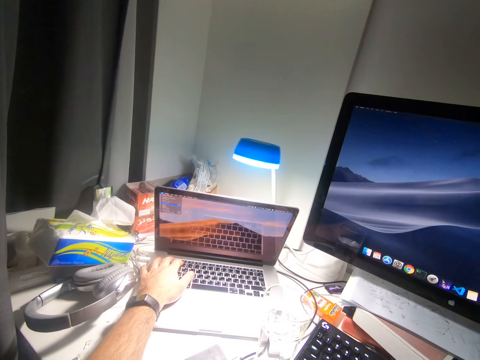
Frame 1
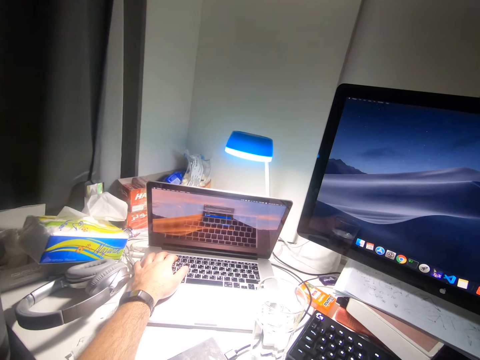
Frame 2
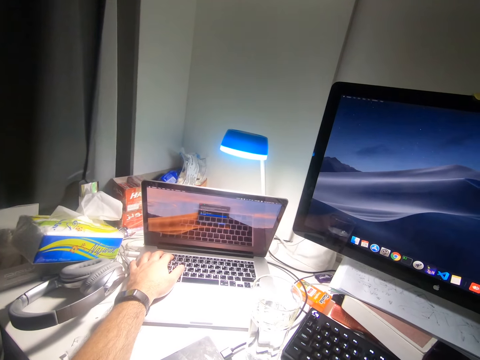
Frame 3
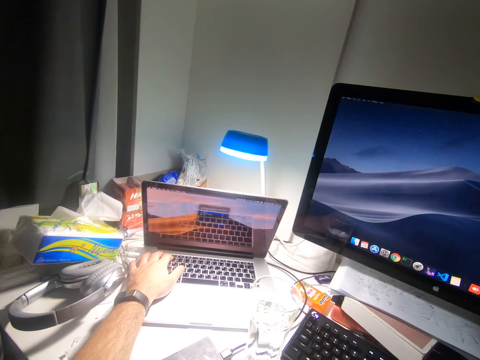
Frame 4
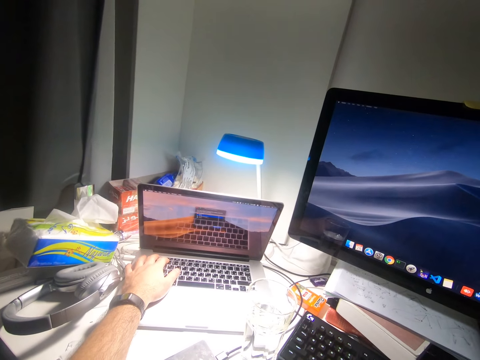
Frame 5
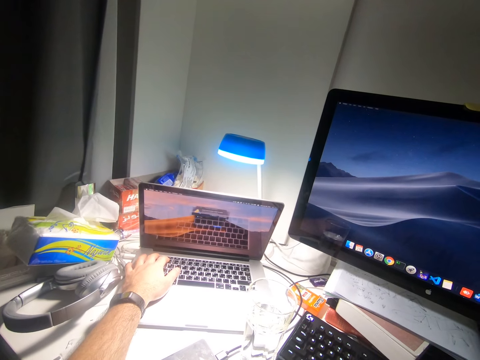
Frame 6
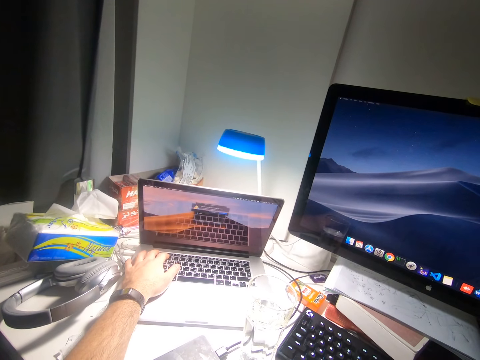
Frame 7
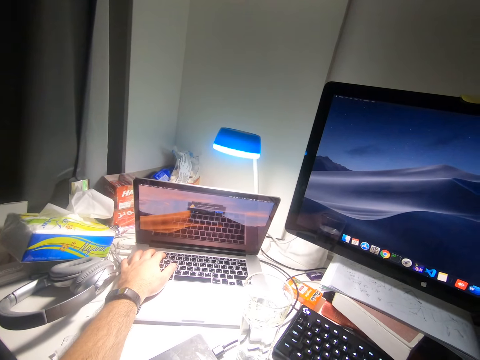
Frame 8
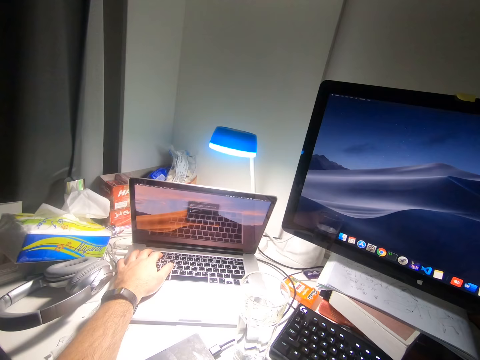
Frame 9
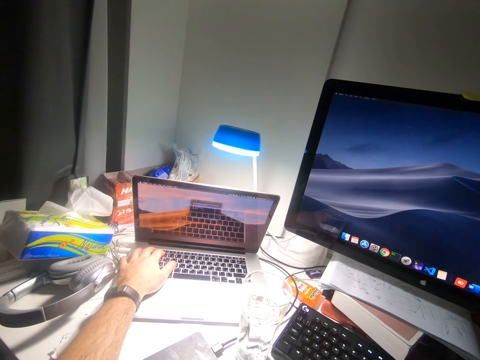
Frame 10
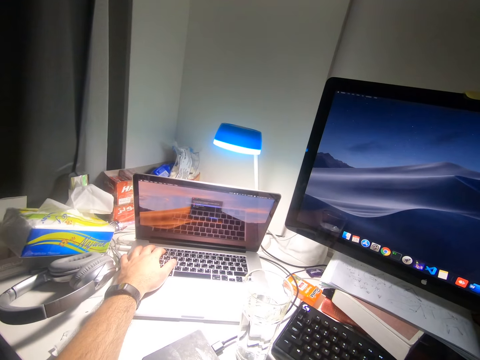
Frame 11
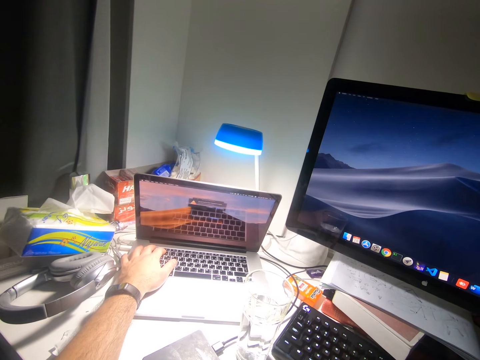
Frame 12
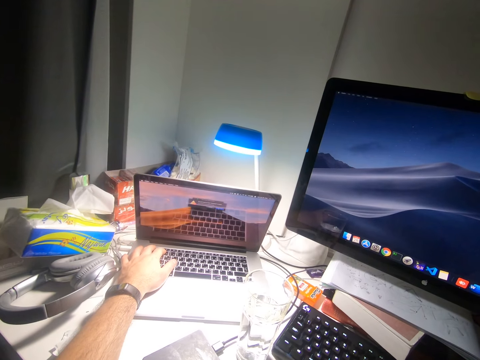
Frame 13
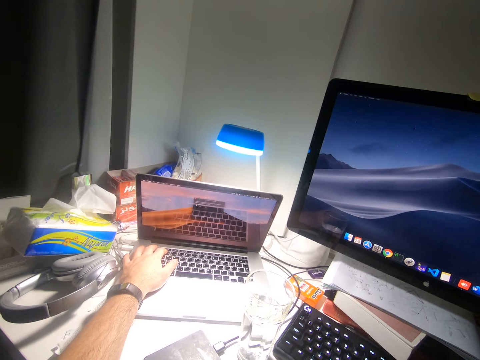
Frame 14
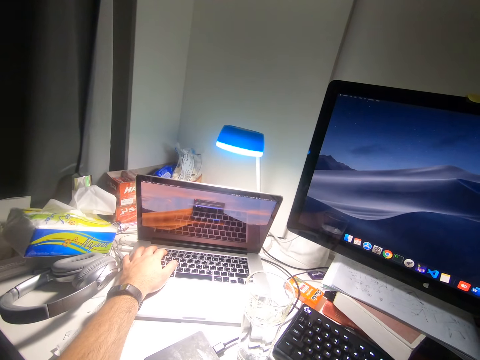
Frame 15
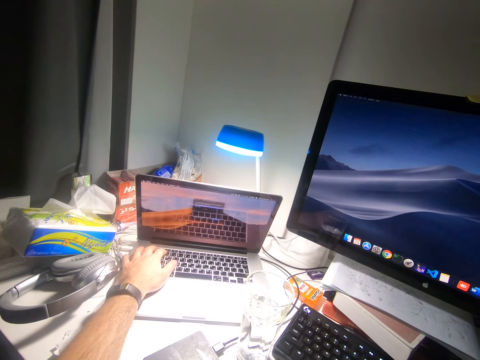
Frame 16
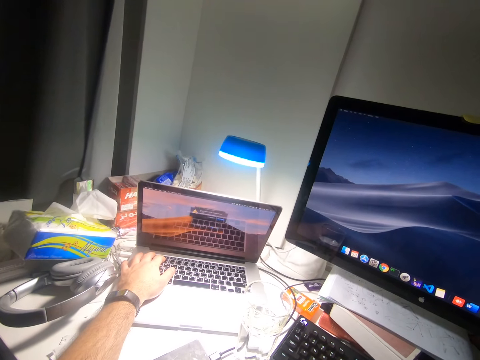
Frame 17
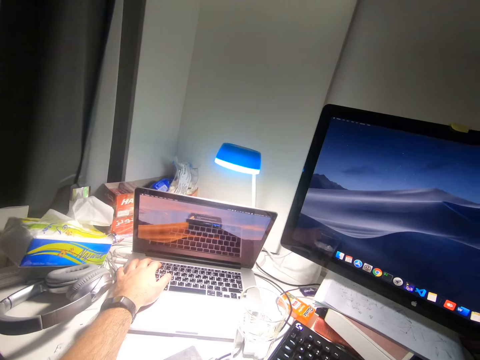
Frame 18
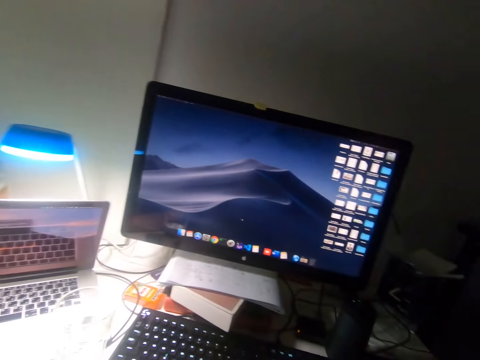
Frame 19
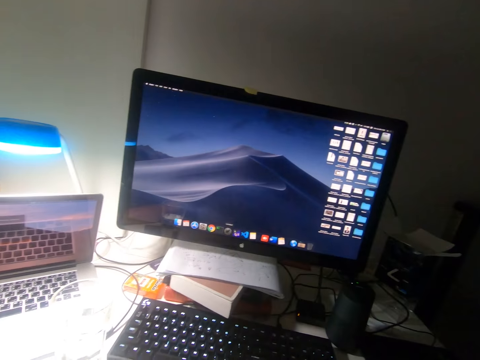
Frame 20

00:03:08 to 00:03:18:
The camera wearer operates the laptop.

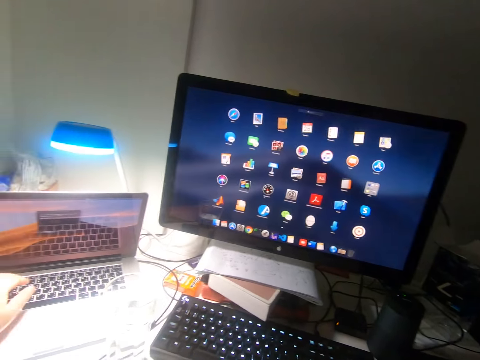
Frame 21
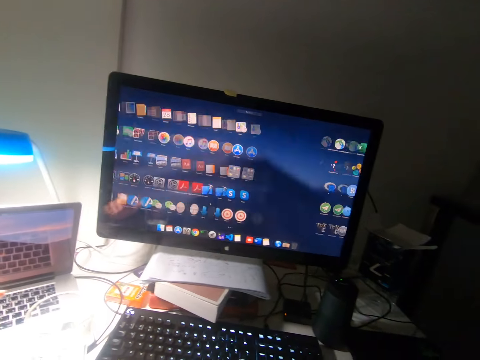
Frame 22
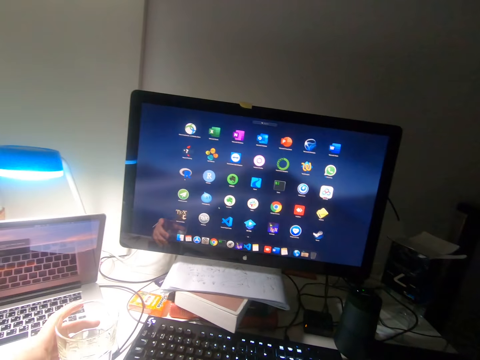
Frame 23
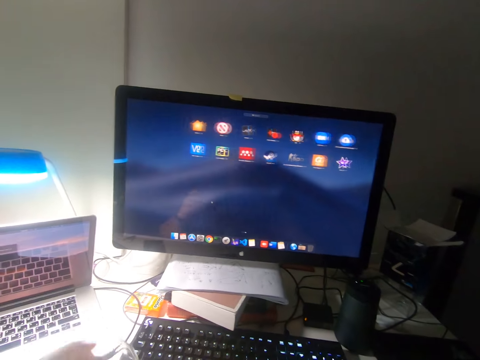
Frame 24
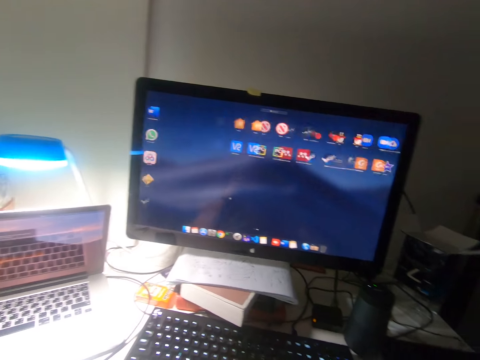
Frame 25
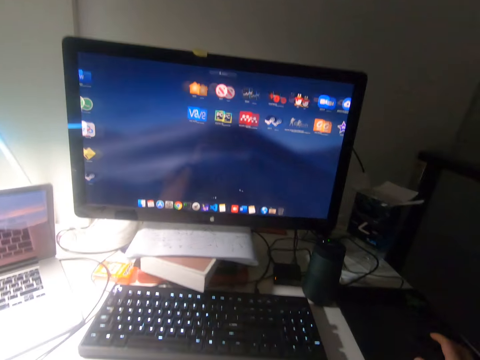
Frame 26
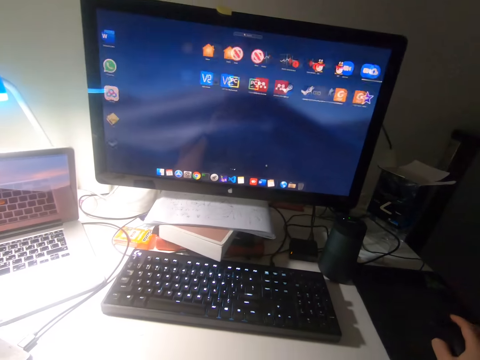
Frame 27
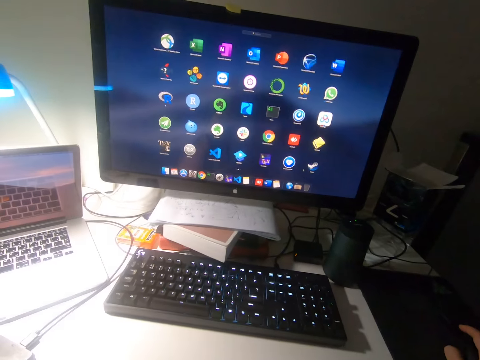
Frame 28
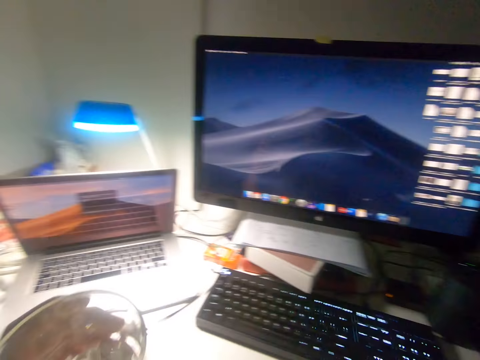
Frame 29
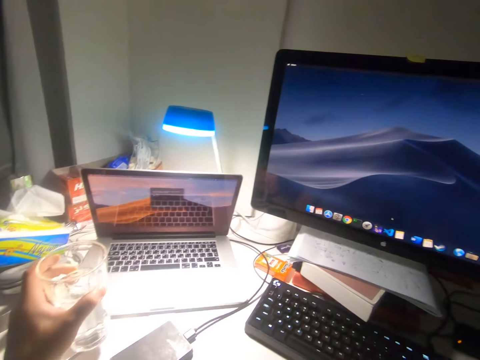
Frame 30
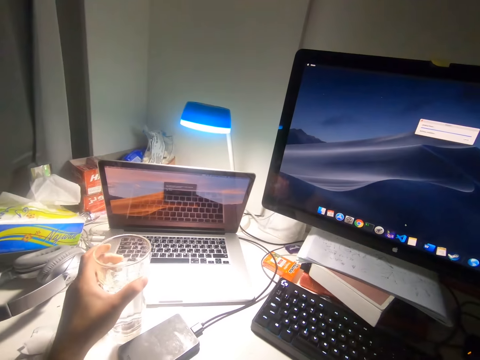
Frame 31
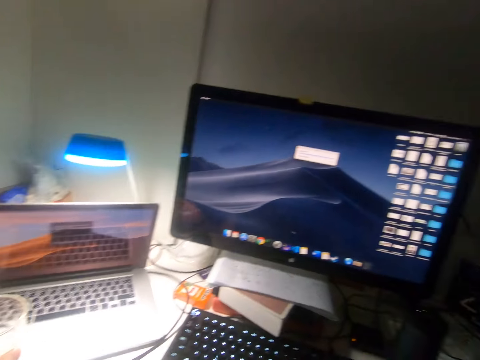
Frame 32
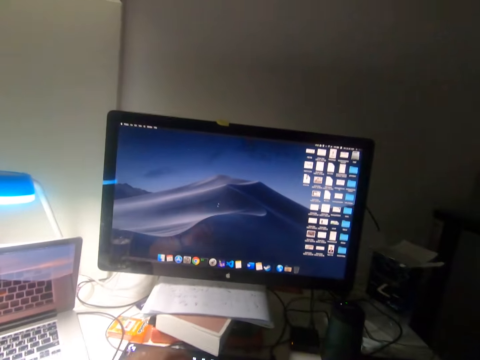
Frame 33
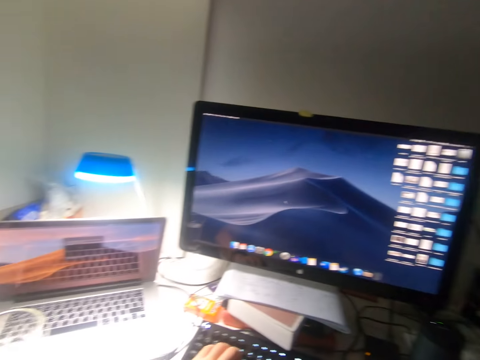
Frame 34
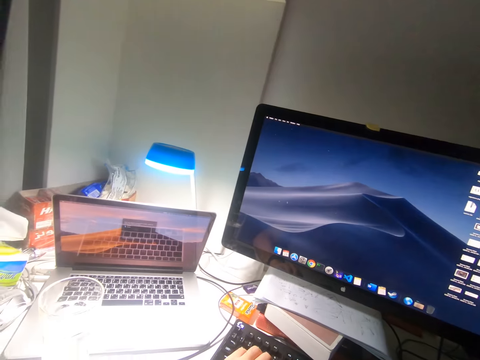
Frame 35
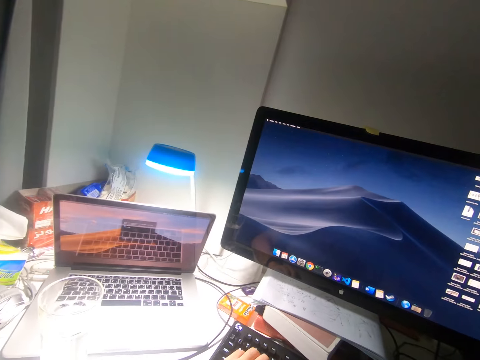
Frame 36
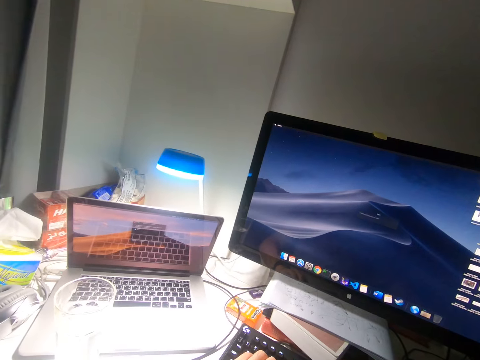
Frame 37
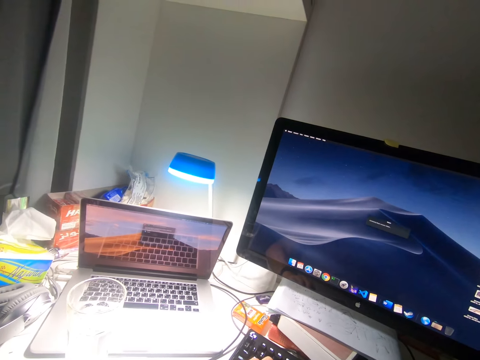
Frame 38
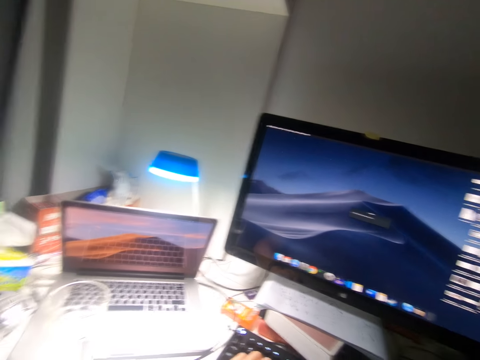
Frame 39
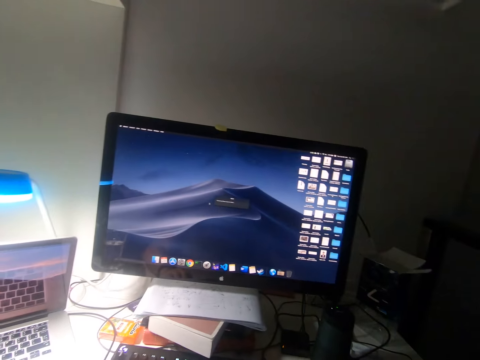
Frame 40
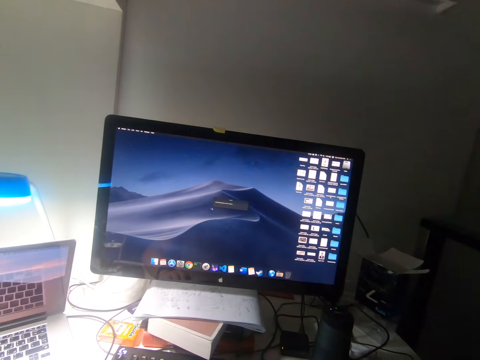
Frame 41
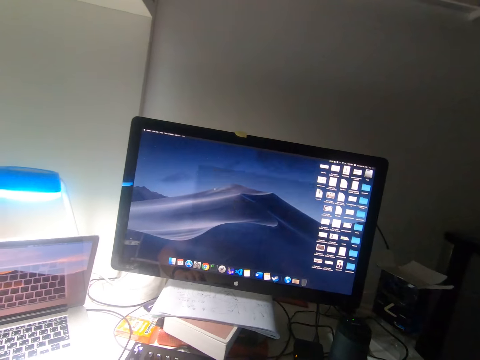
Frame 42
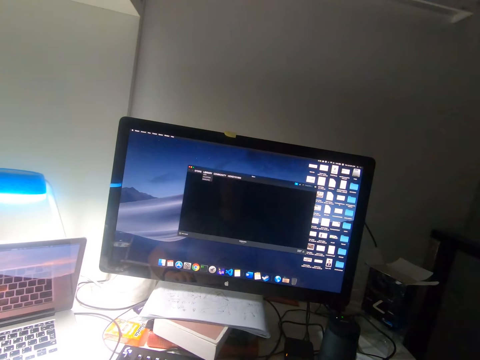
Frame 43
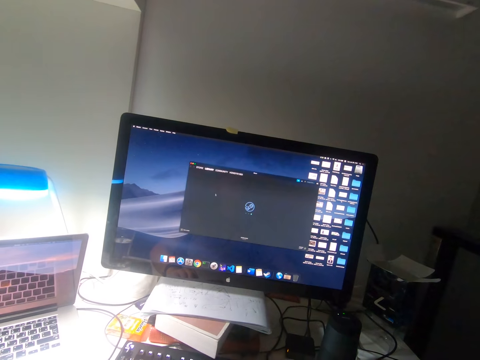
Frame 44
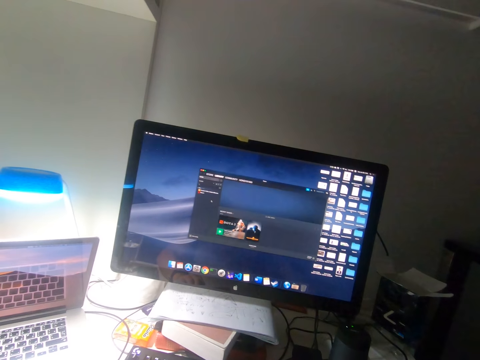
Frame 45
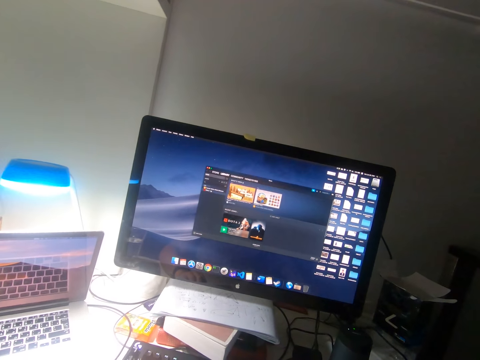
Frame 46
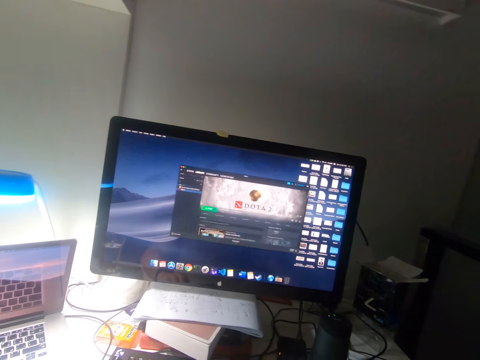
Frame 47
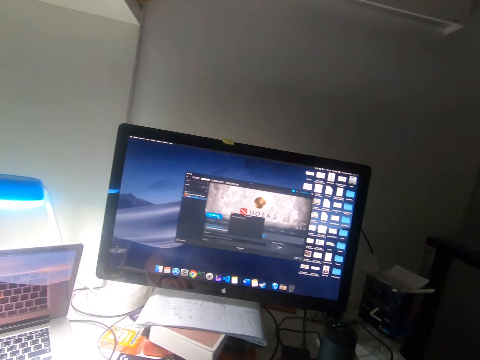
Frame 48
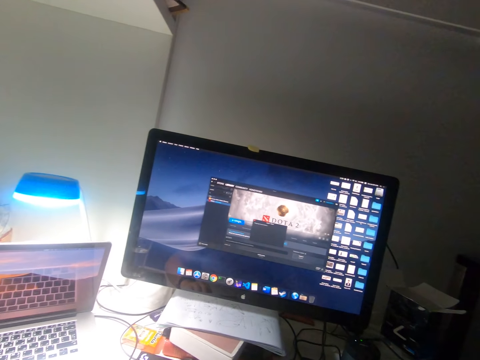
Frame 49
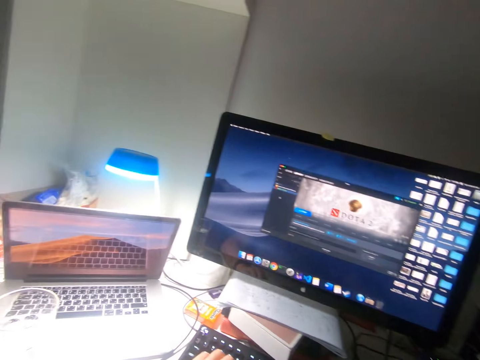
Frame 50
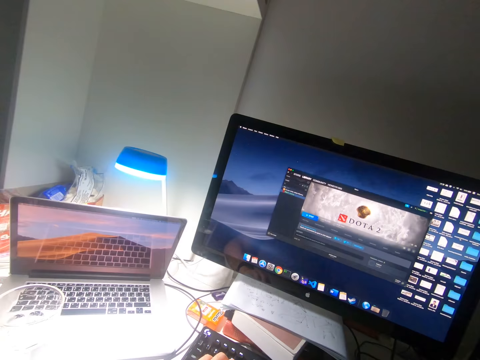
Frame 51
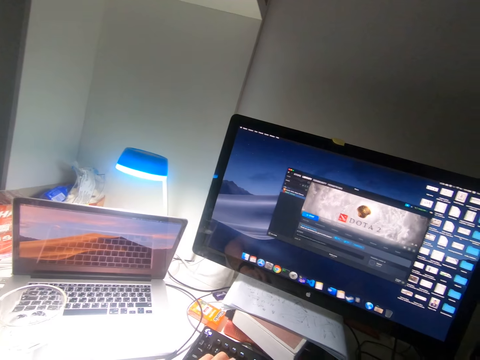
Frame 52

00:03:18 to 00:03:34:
The camera wearer picks up the glass of water on the table with his left hand. He drinks the water. He drops the glass of water on the table with his left hand. He operates the computer and clicks the mouse.
